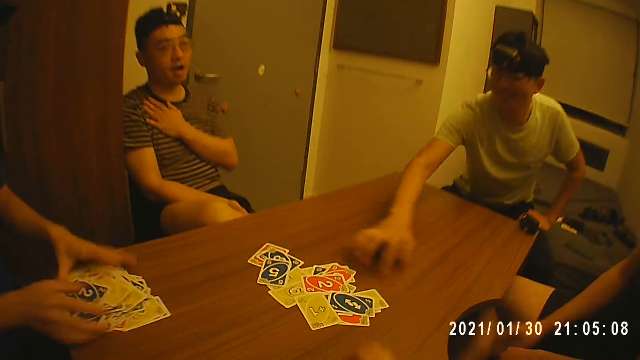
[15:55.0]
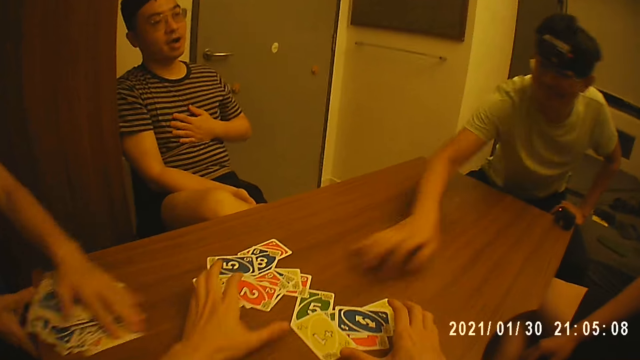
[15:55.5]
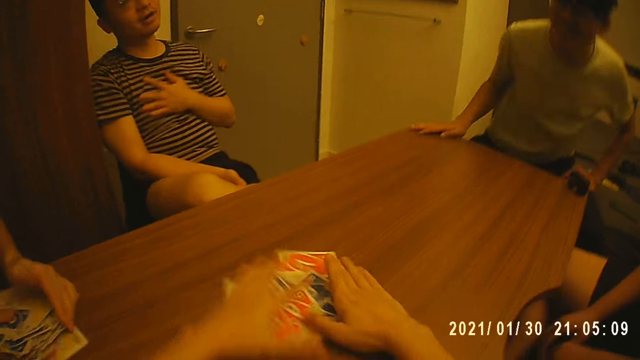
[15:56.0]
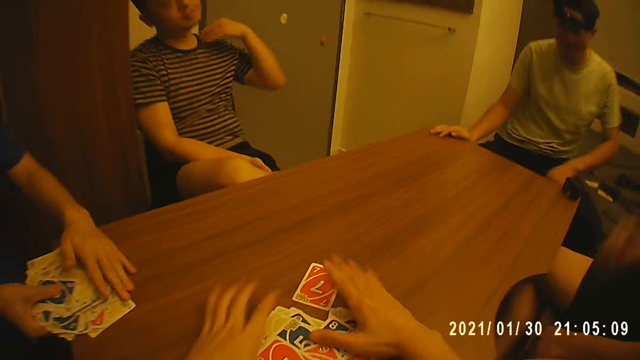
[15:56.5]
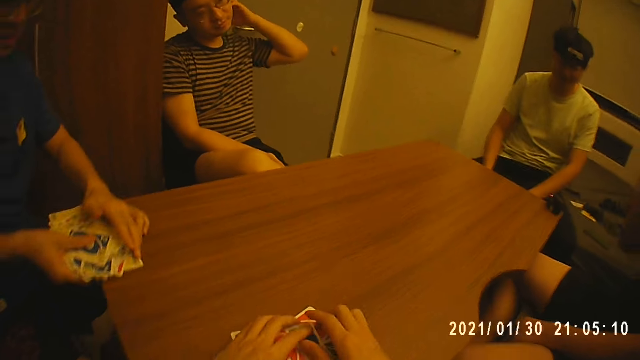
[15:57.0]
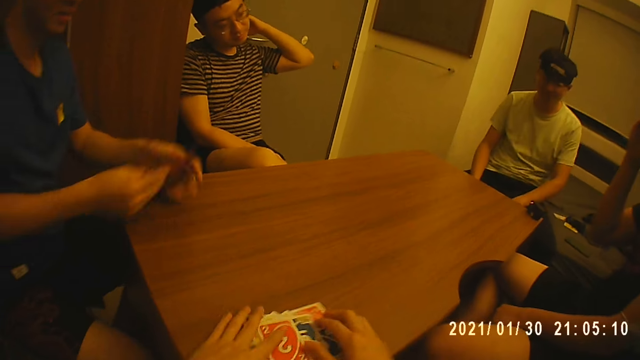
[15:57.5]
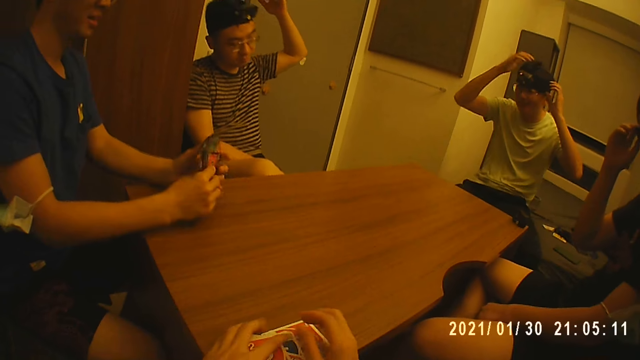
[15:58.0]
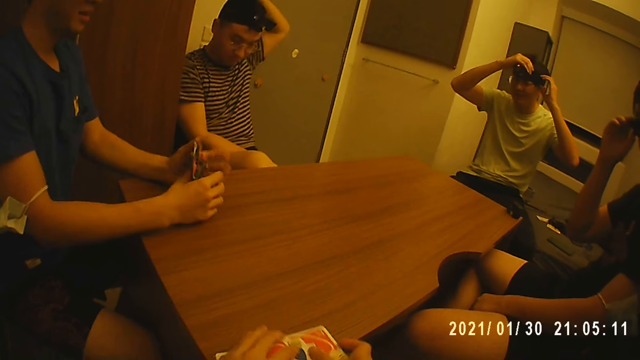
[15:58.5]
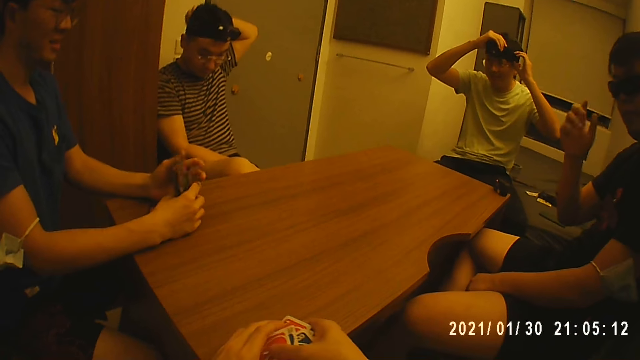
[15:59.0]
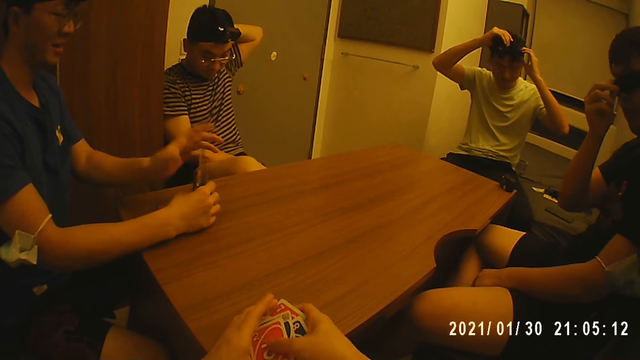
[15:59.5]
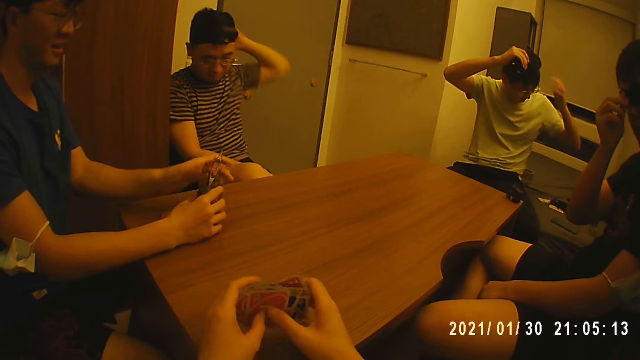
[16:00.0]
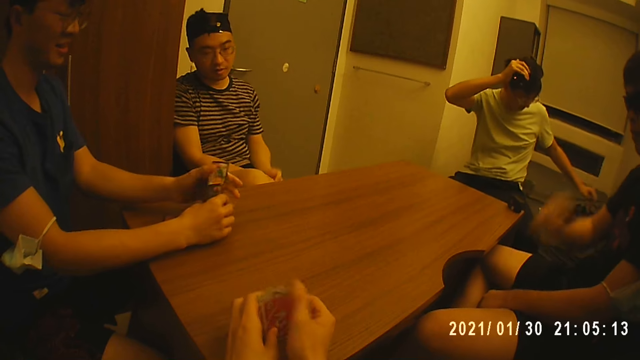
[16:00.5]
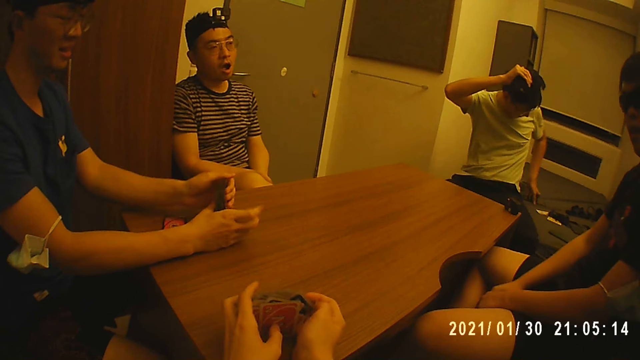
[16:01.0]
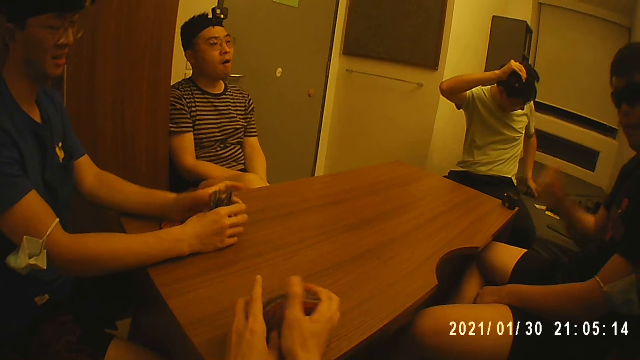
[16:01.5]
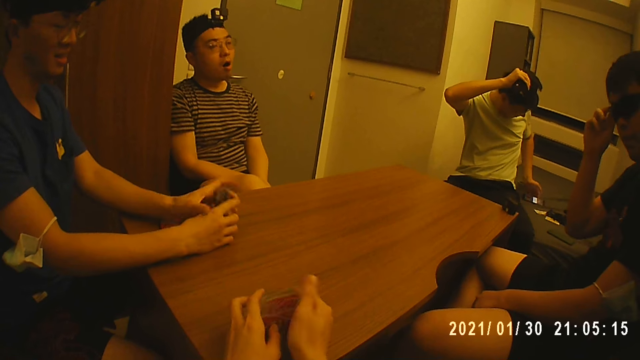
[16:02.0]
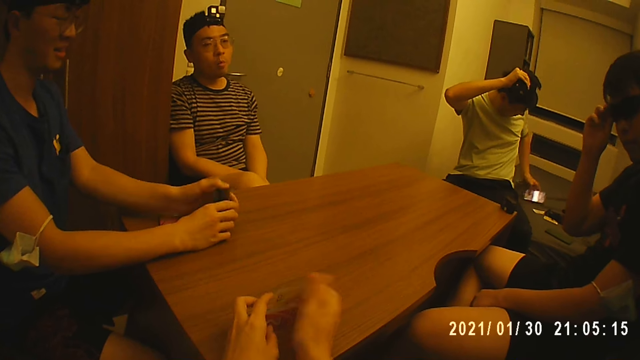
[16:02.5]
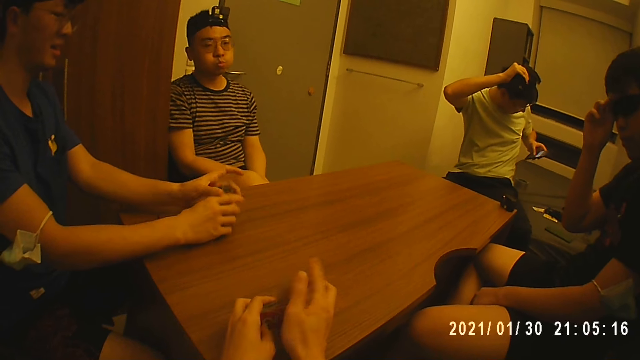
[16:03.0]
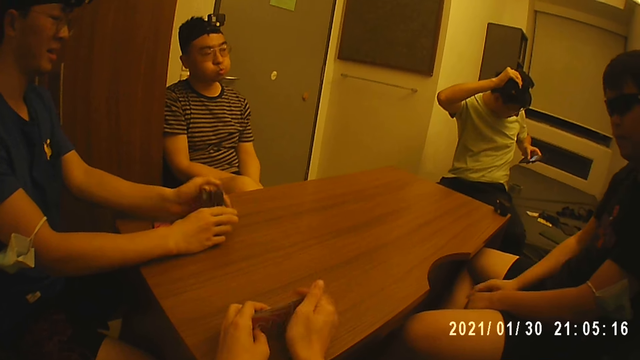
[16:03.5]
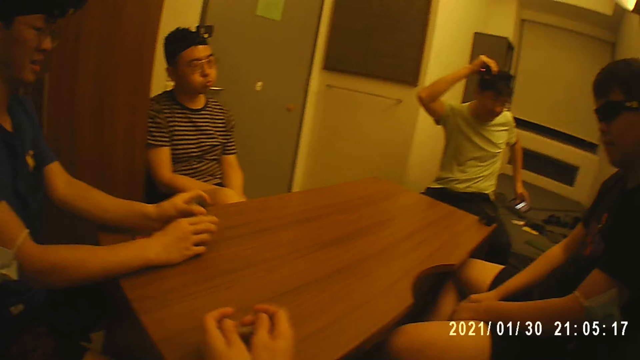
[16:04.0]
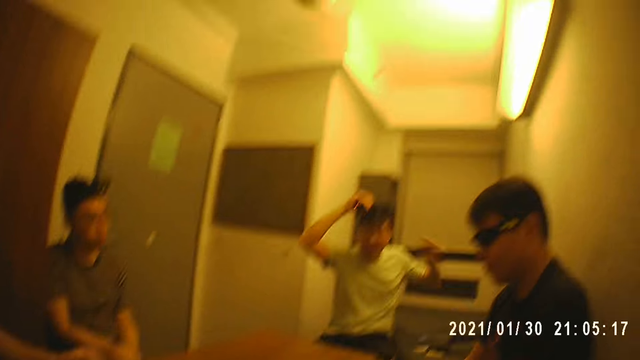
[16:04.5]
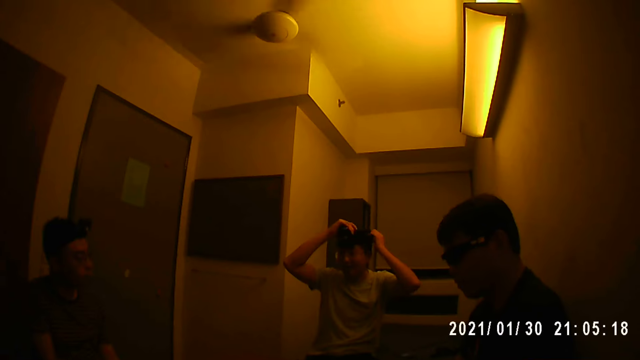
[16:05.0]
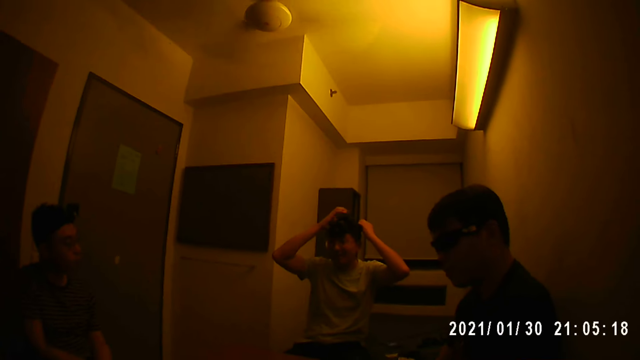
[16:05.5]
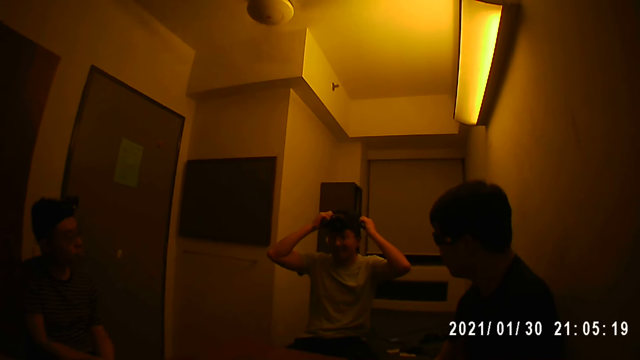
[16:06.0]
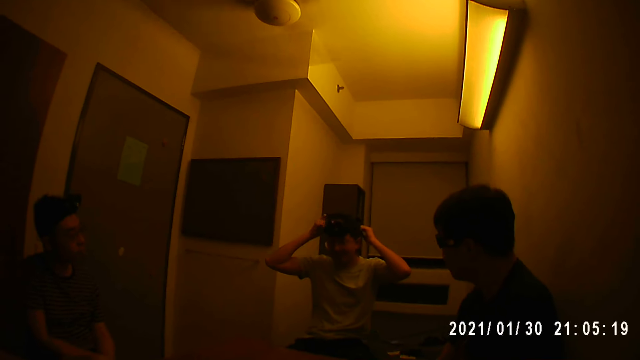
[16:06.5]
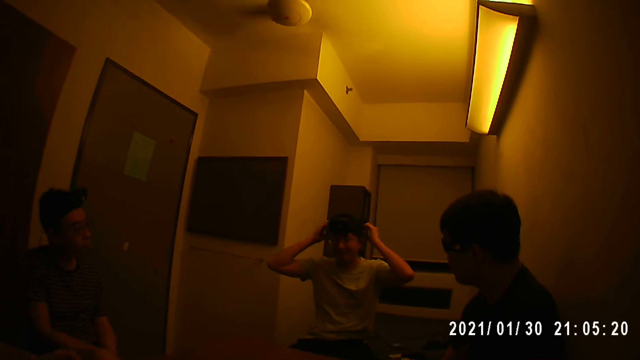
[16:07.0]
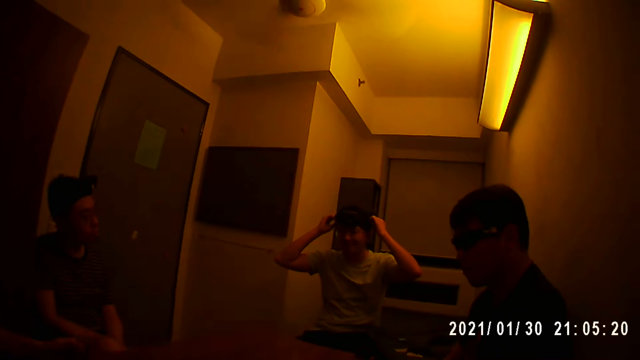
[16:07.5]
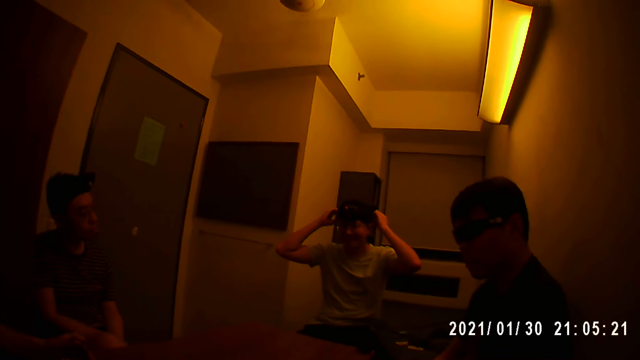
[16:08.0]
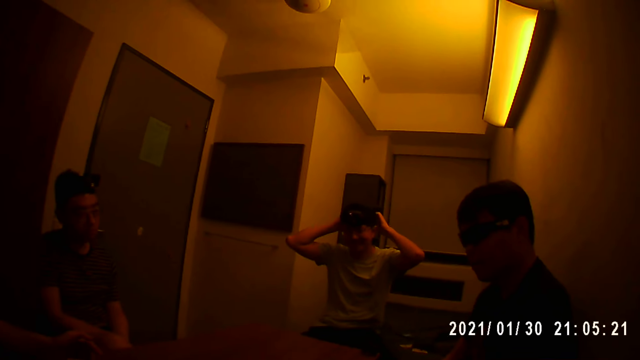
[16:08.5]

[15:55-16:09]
The camera wearer arranges some portion of the cards on the table with his hands. He picks the cards. A man shuffles the cards. The camera wearer shuffles the cards. Another man adjusts the camera.

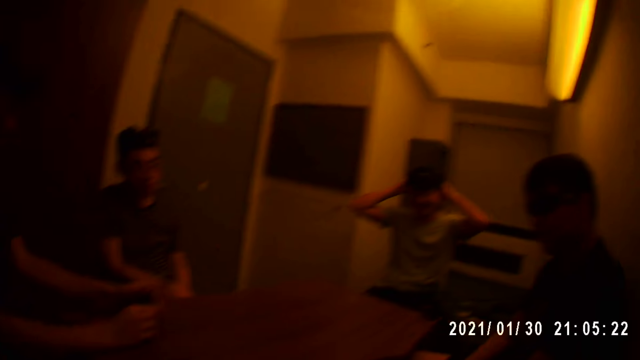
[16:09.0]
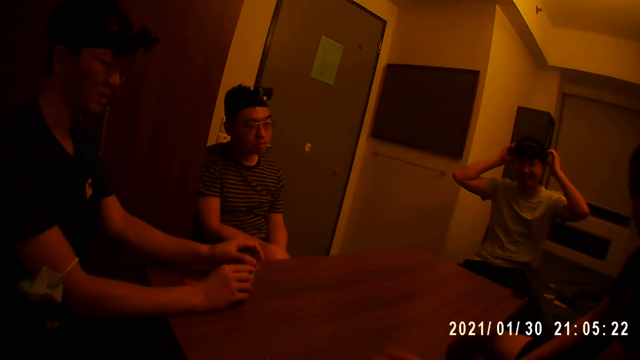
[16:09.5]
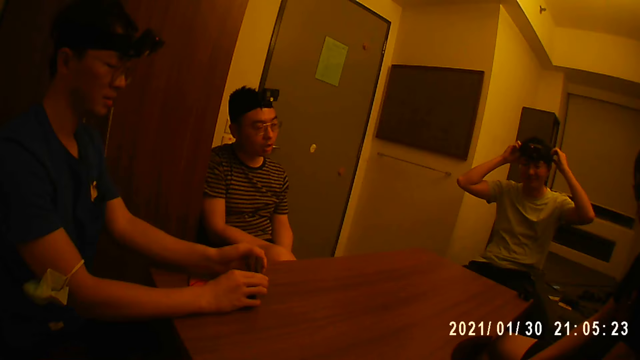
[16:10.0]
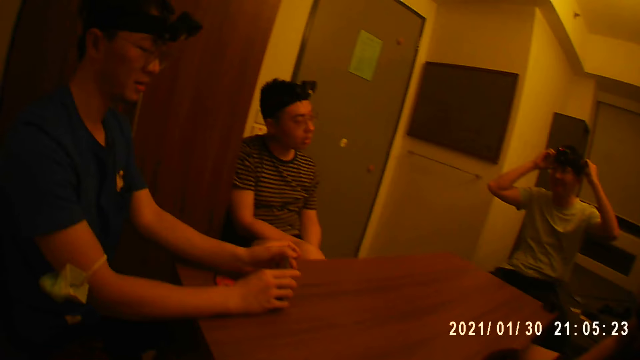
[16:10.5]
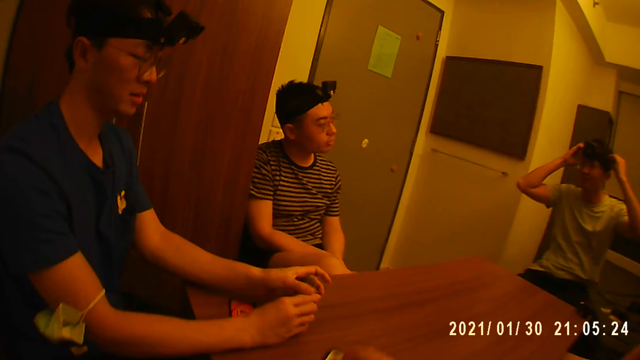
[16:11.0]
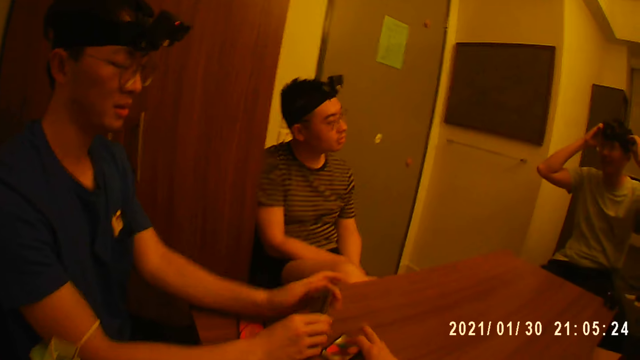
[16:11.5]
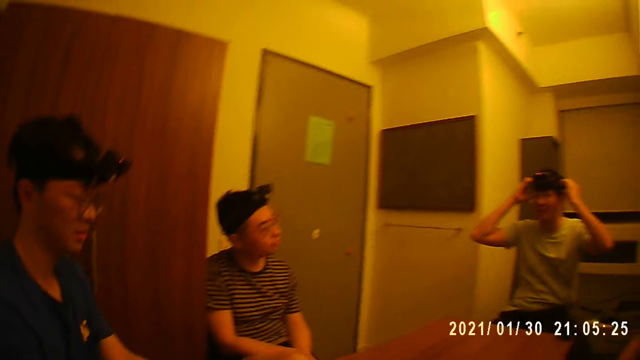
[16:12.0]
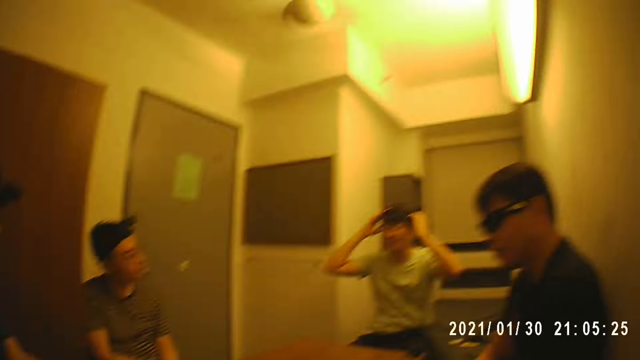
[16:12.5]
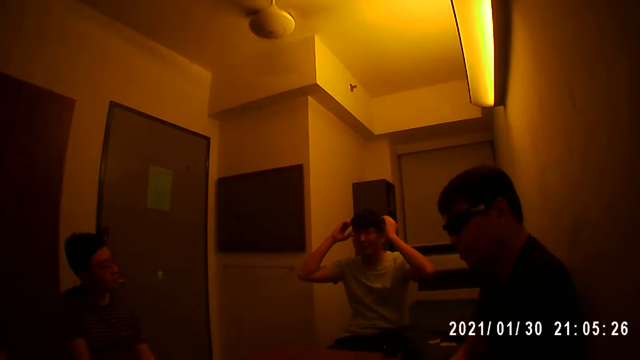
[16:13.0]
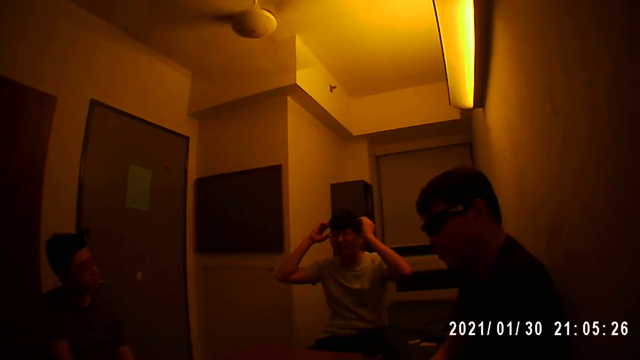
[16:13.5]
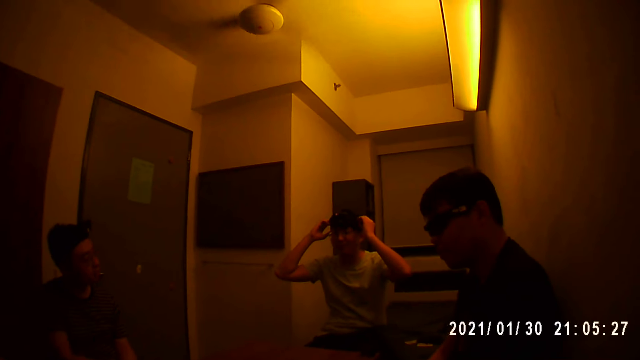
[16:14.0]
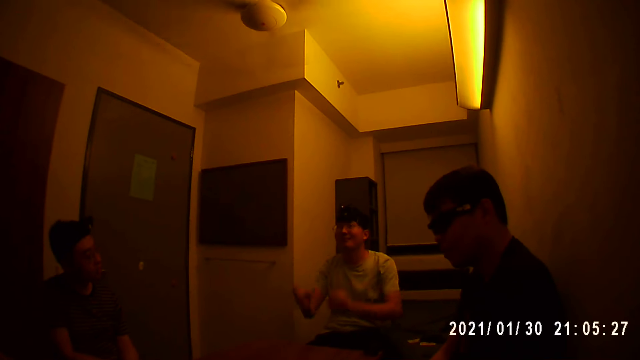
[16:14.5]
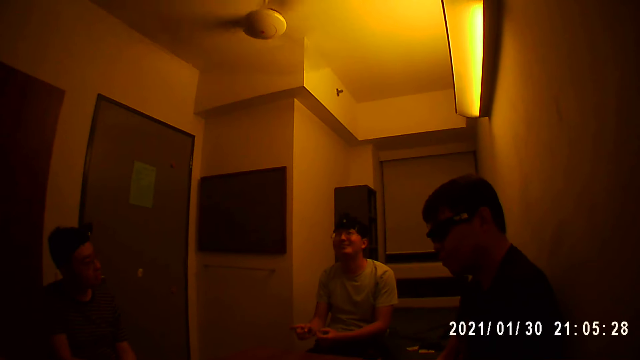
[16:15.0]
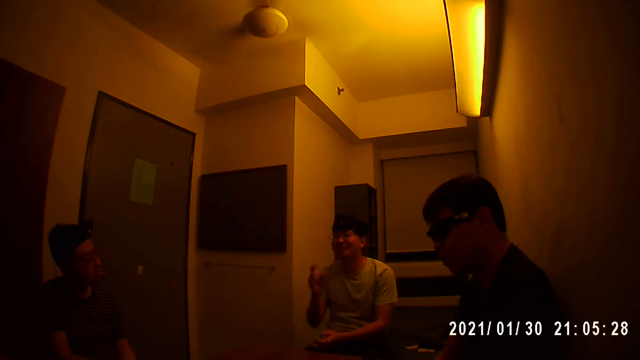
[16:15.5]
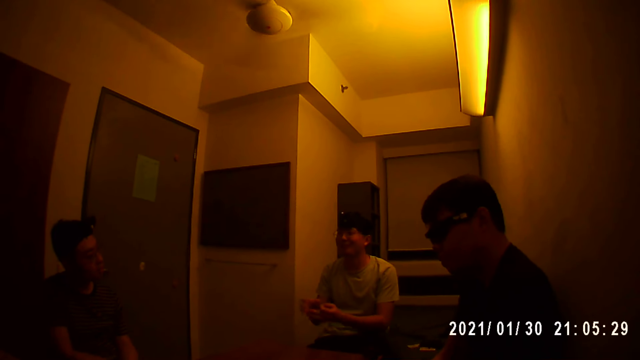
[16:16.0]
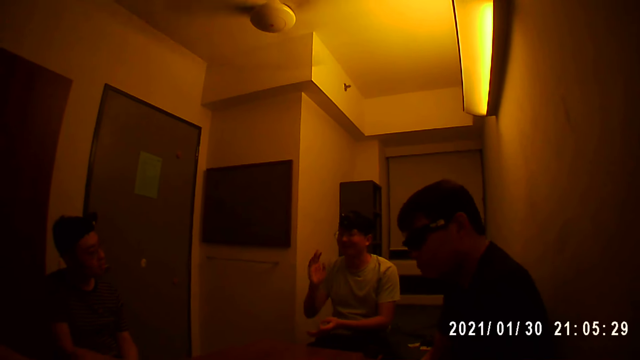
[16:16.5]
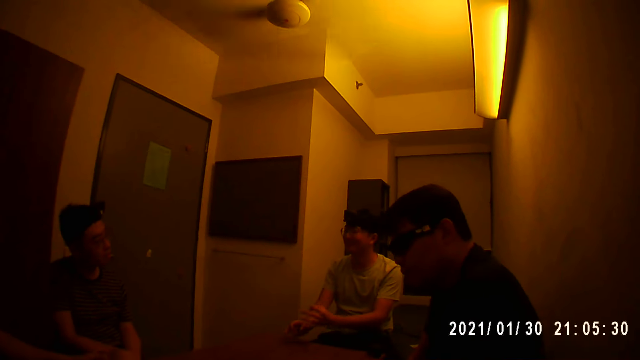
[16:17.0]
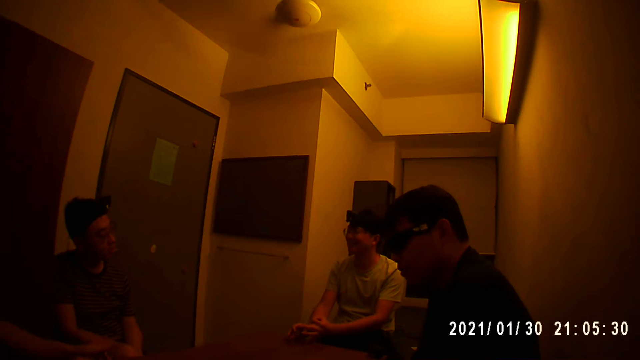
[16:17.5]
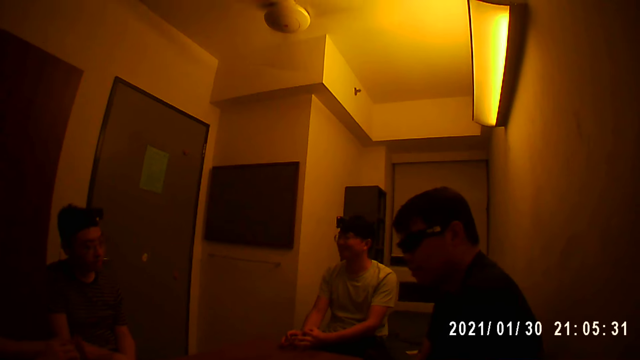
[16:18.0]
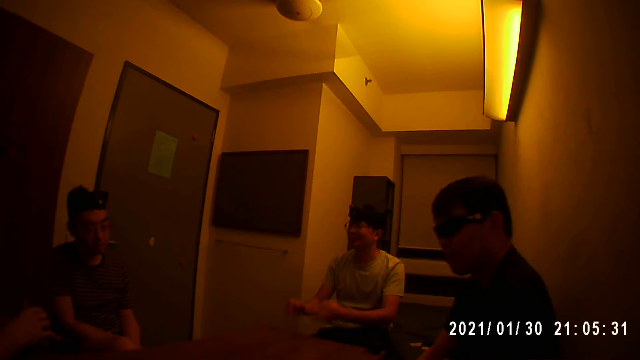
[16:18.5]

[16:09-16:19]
A person shuffles the cards. Another person adjusts the camera.
